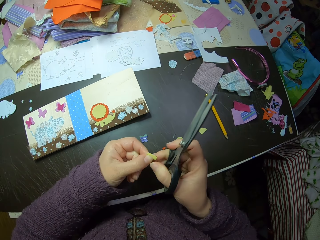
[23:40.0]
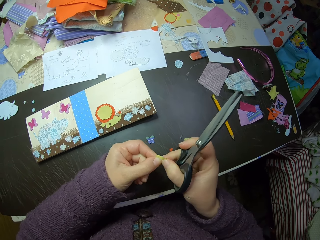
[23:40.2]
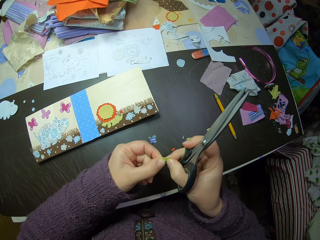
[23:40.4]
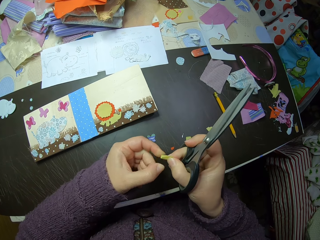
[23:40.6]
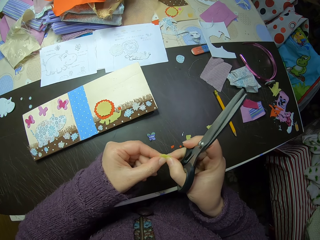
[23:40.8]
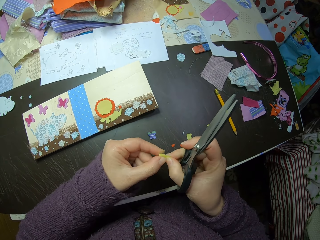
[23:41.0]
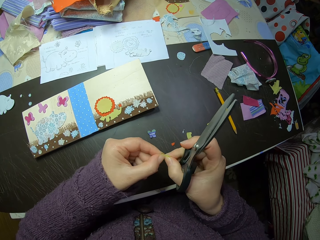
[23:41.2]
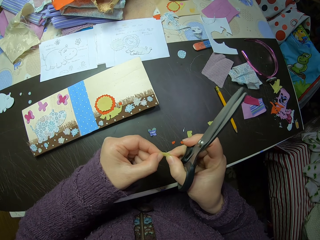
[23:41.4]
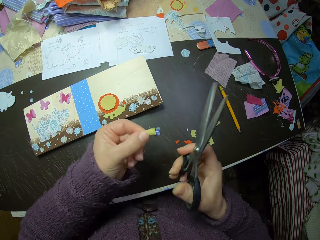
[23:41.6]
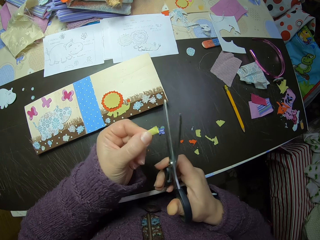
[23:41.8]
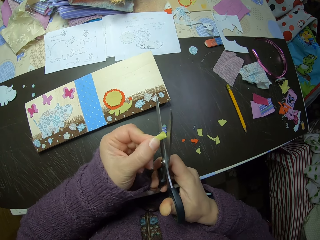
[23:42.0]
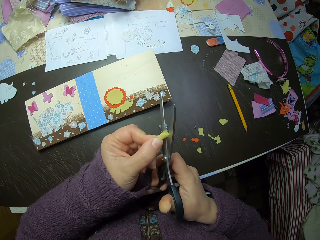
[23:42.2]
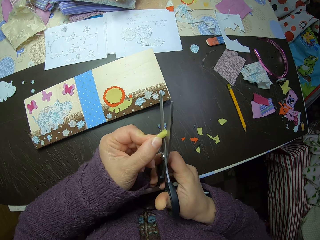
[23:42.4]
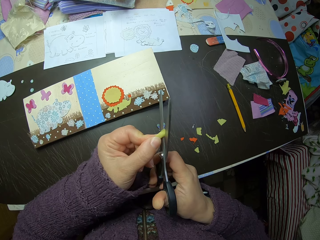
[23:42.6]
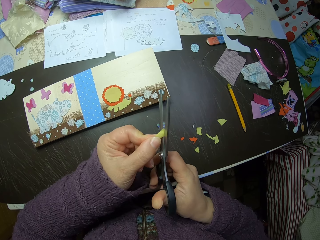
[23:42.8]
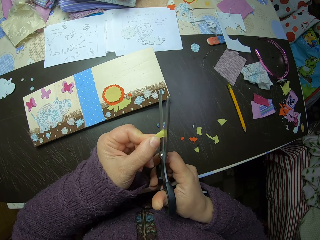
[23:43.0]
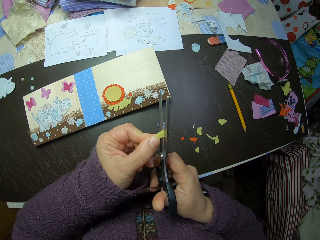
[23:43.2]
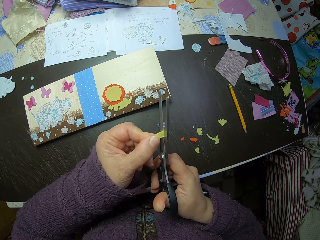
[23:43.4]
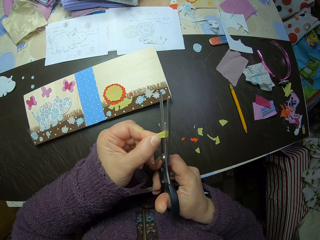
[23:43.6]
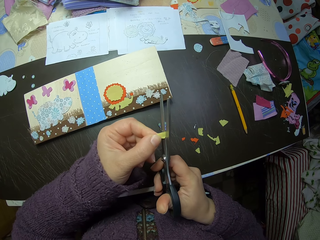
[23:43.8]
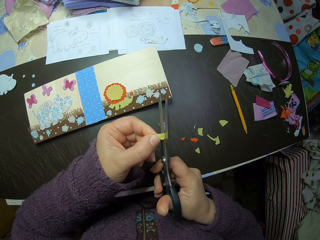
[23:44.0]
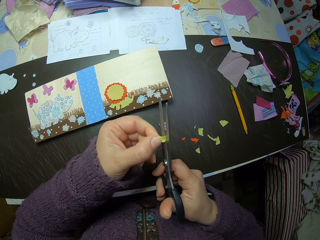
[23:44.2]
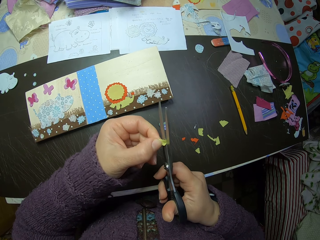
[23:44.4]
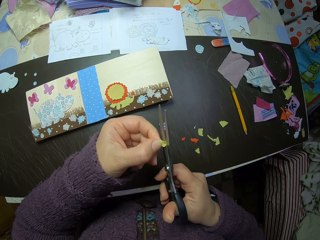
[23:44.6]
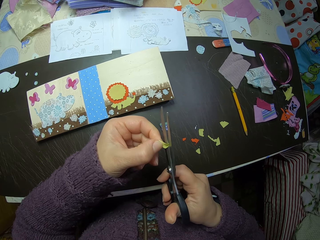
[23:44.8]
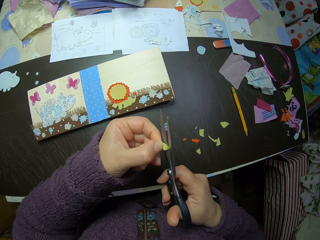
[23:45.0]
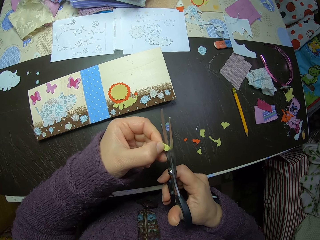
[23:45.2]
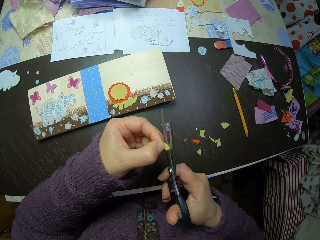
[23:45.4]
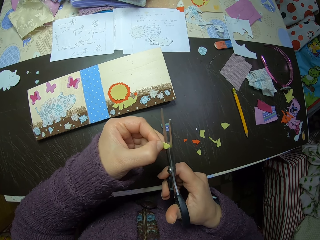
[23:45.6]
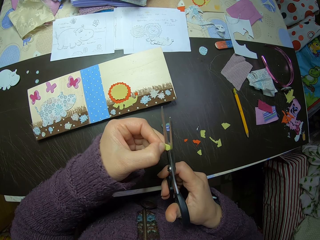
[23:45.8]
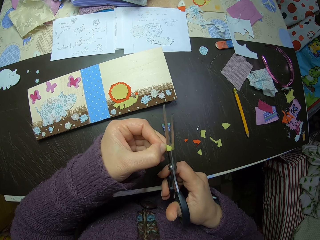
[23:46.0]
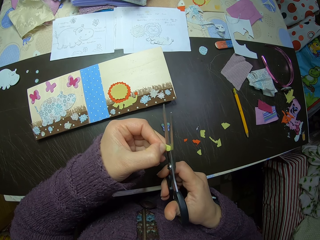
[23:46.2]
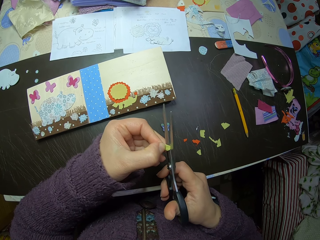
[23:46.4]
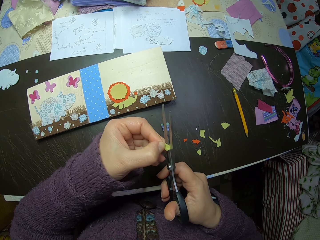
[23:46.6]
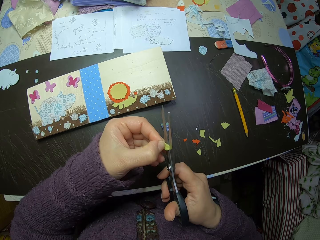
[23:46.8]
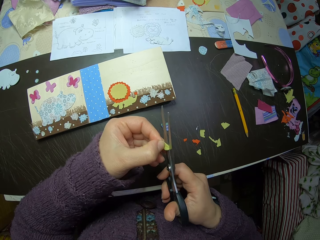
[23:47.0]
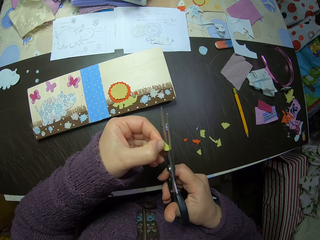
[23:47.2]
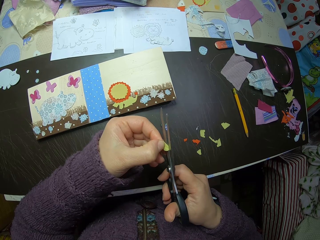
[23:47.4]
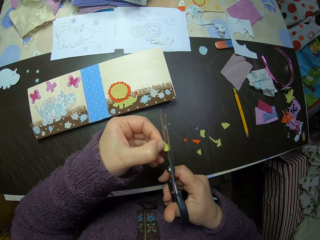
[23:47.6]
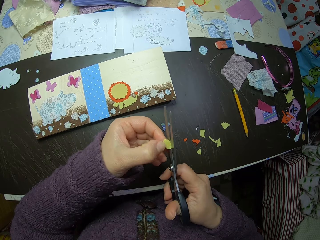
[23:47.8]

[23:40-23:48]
The camera wearer adjusts the paper. They trim the paper into a butterfly illustration.

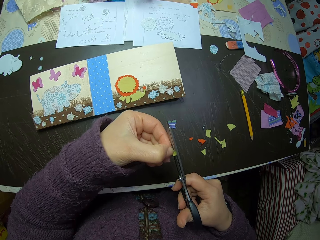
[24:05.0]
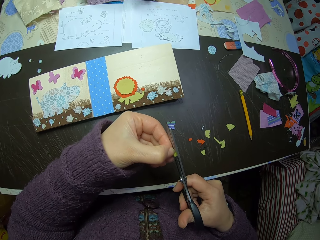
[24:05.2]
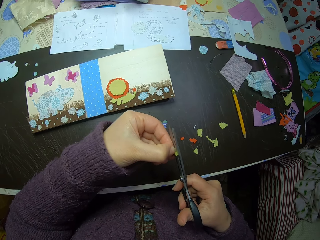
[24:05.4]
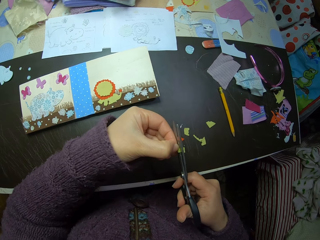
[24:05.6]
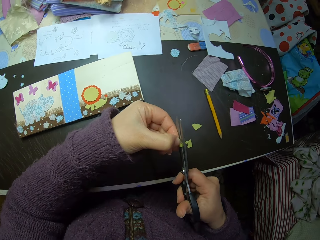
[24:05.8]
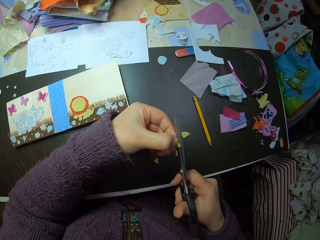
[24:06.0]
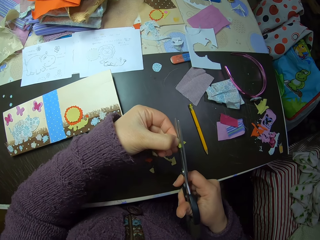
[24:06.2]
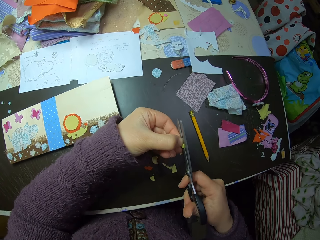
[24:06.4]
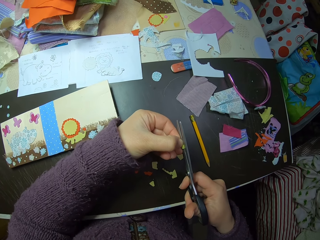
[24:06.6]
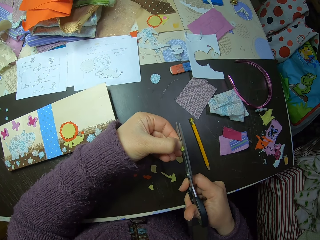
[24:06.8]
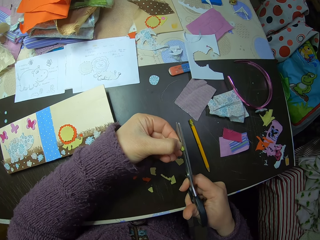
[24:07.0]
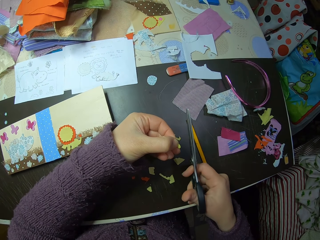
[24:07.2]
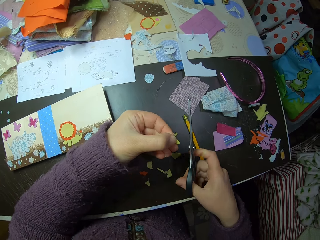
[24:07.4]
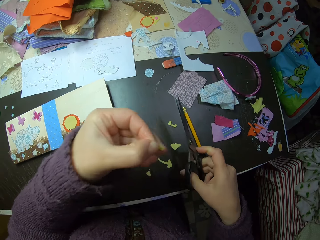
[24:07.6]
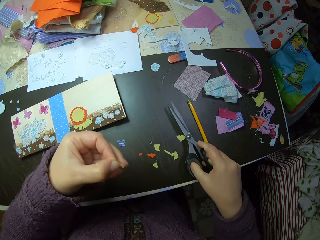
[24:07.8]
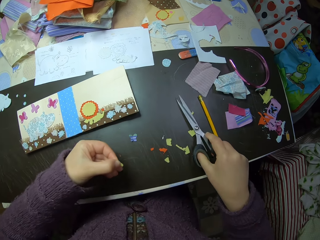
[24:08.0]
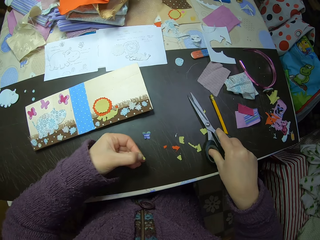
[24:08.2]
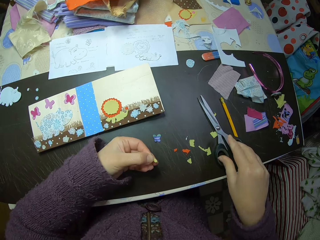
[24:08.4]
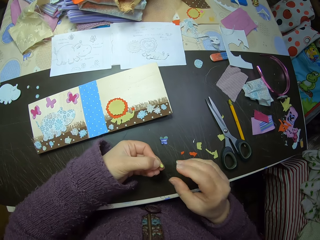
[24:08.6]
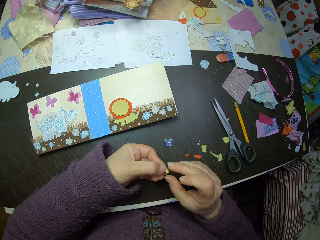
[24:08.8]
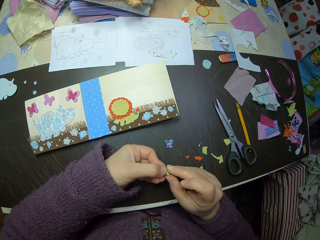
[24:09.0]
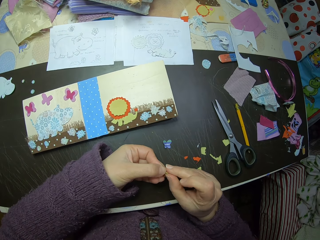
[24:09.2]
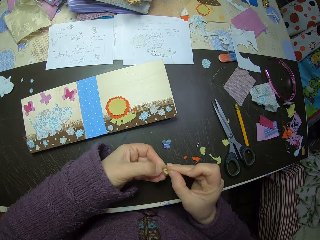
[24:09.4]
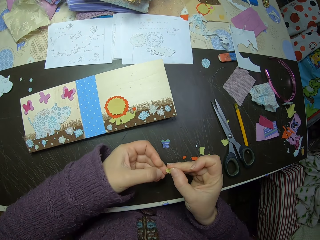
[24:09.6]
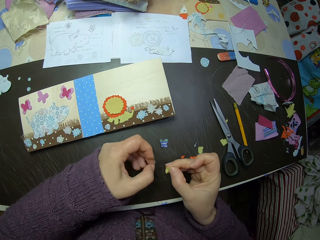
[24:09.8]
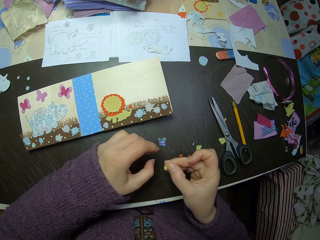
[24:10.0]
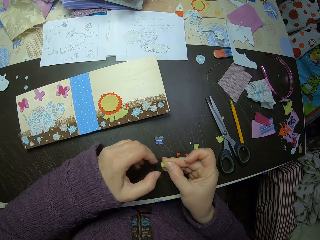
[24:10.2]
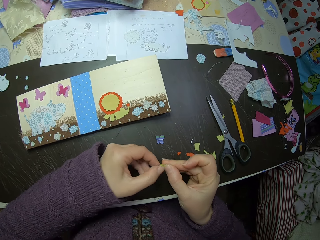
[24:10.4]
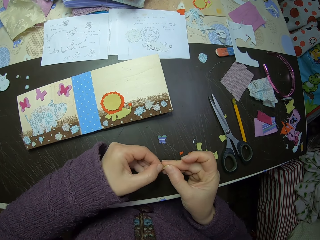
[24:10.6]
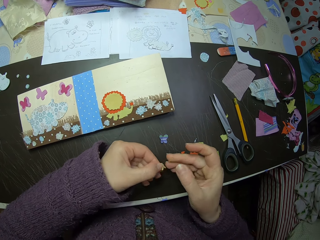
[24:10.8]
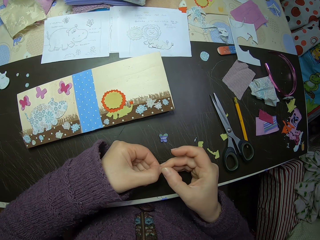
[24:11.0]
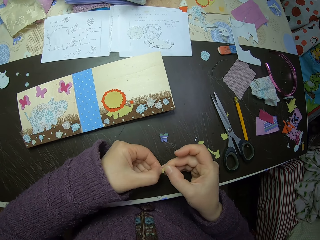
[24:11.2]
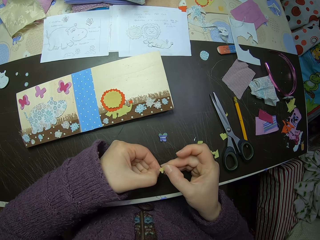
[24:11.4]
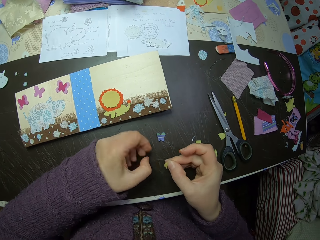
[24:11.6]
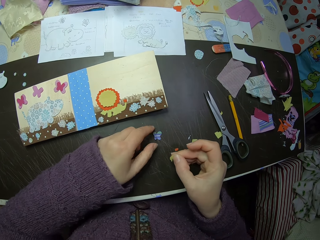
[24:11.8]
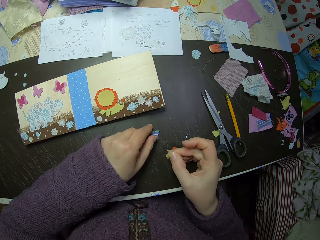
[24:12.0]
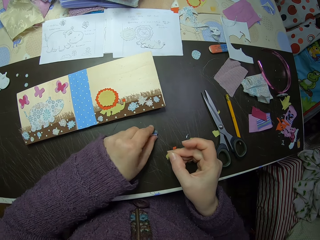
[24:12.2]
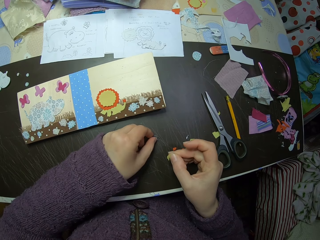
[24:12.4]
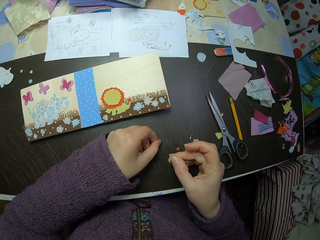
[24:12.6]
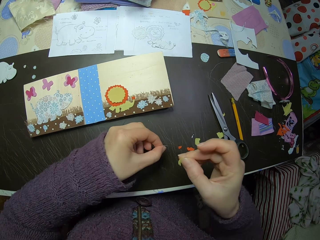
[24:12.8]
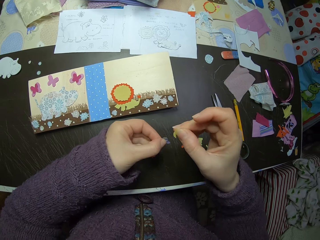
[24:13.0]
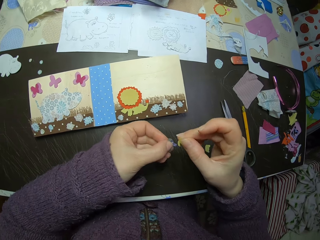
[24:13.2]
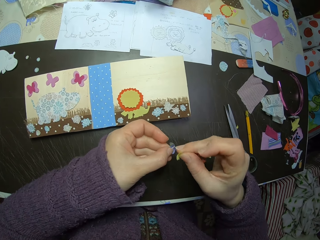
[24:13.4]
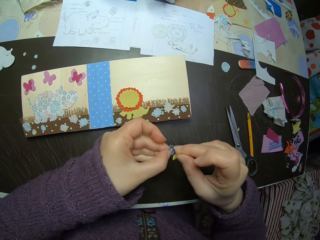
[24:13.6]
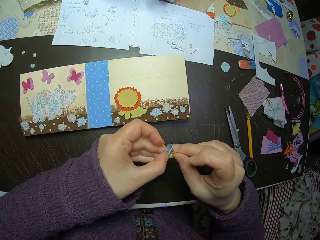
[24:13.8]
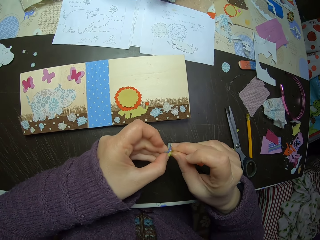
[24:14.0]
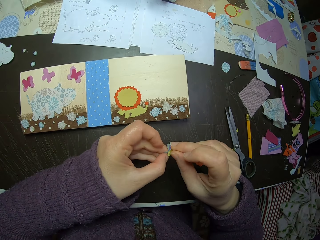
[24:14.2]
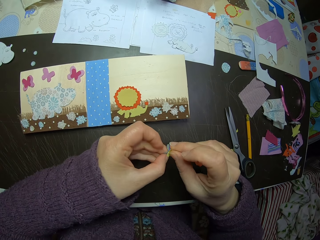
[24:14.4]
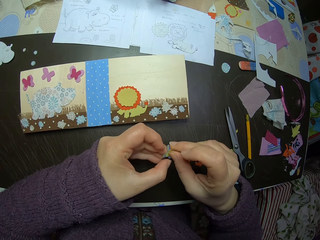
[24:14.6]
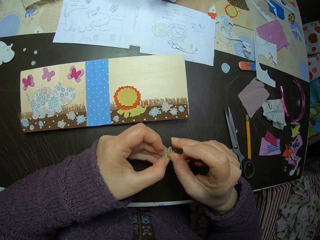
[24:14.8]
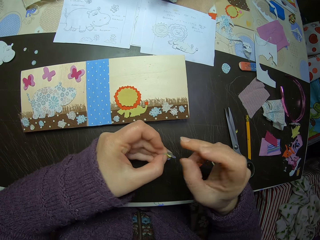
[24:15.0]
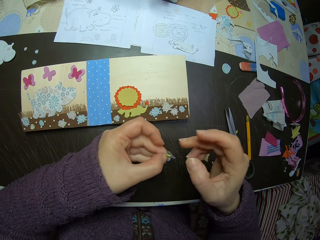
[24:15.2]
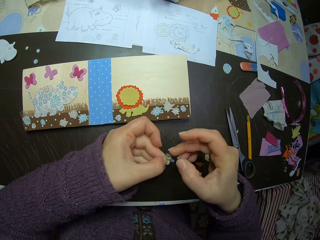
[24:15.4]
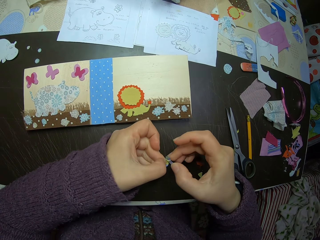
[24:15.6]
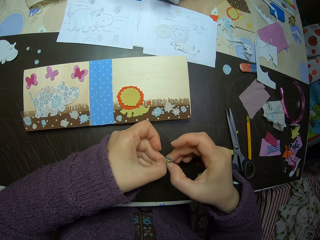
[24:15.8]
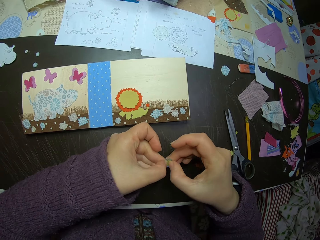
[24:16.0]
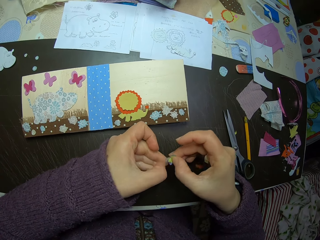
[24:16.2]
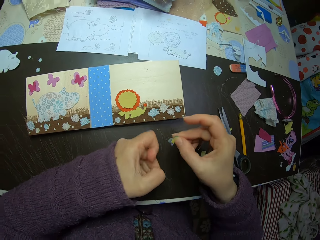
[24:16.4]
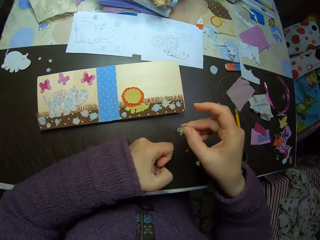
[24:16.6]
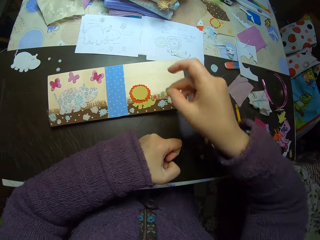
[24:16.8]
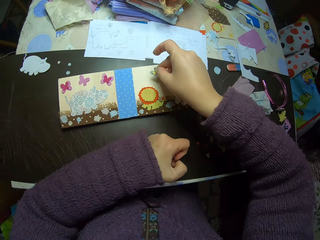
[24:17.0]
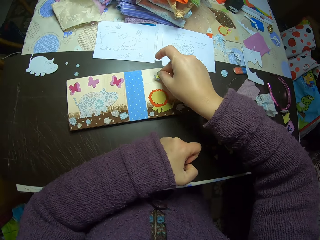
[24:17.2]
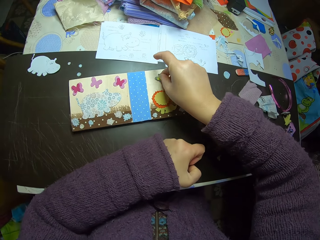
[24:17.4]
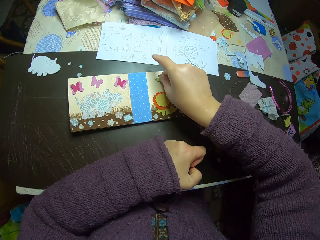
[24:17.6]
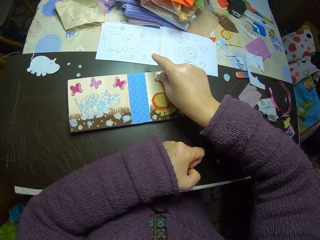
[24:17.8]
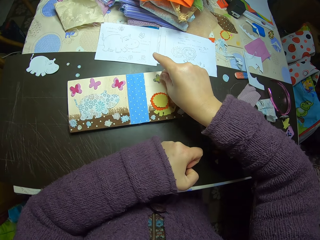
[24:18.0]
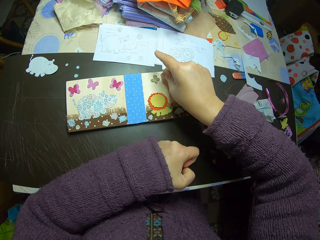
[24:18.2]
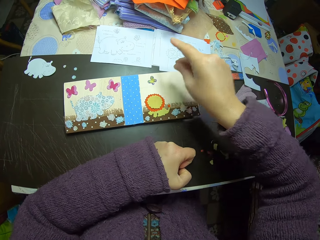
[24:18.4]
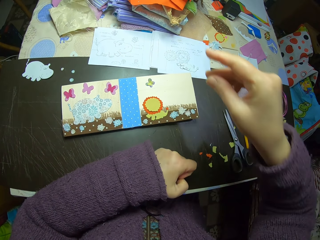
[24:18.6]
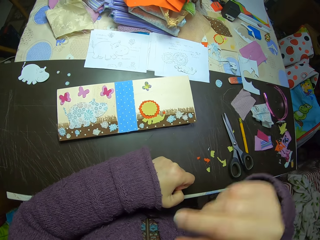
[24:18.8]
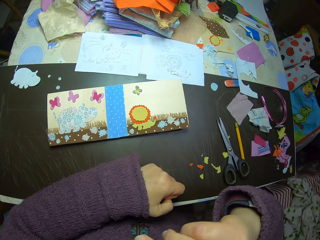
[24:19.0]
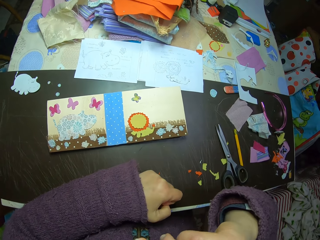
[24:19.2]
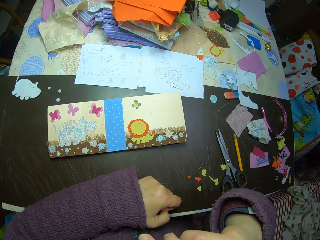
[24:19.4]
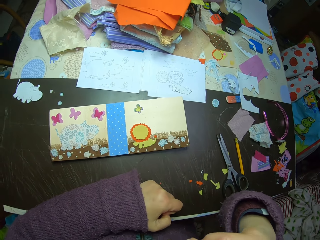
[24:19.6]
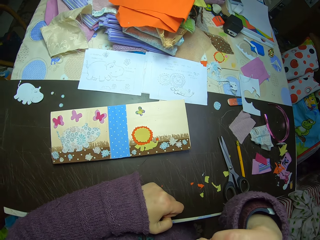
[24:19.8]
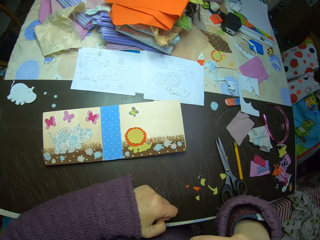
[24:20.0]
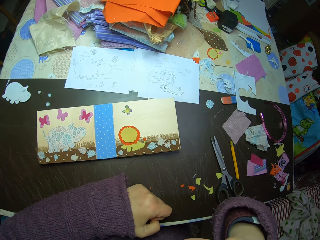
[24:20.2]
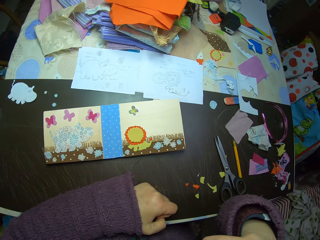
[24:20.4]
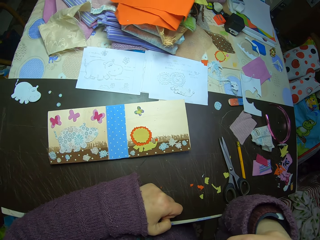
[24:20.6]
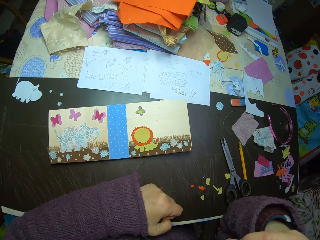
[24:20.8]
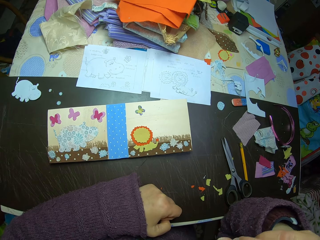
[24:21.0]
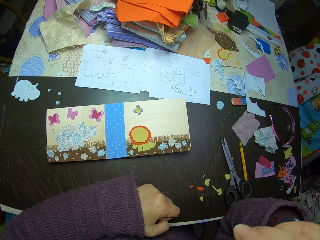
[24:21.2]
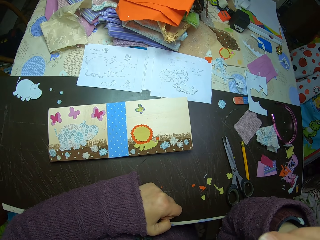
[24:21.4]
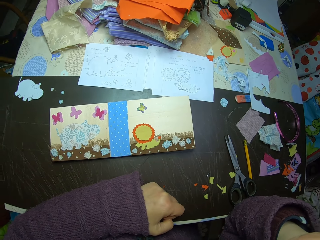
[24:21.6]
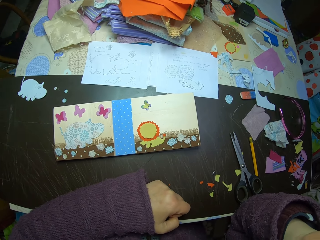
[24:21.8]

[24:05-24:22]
The camera wearer cuts the yellow fabric. She places the scissors on the table. She passes the paper butterfly illustration to her right hand. She handles the yellow fabric. She picks up the first paper butterfly illustration on the table with her left hand. She places the paper butterfly illustration in her right hand over the one in her left hand. She presses the paper butterfly illustrations together. She pastes the butterfly illustration on the paper collage. She puts her right hand on her chin. She stops for a while.
